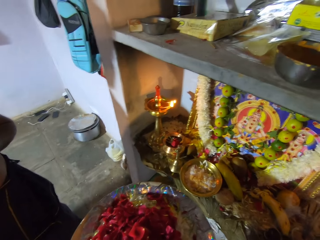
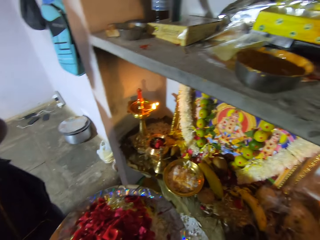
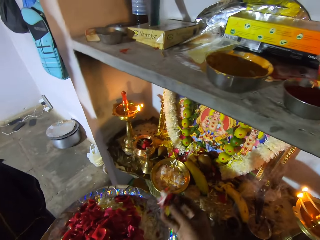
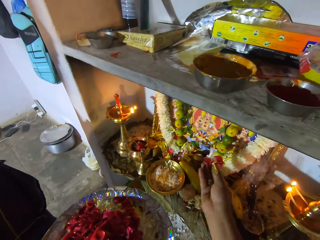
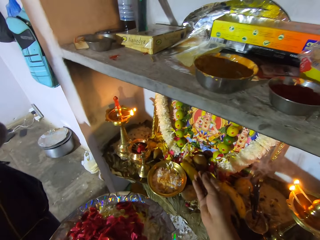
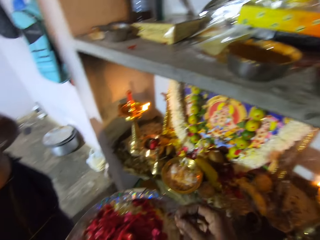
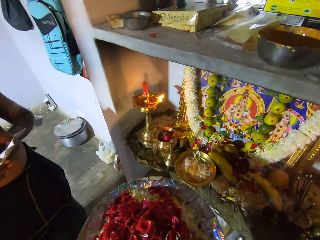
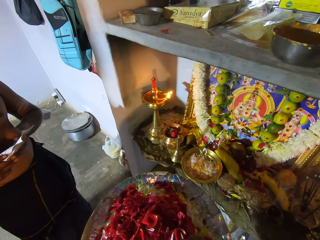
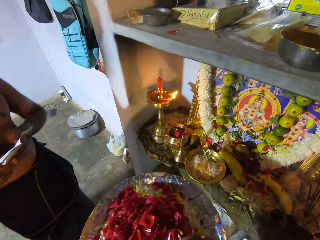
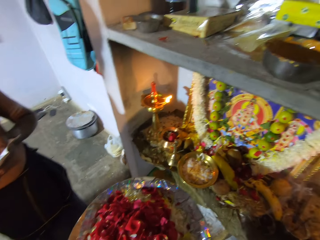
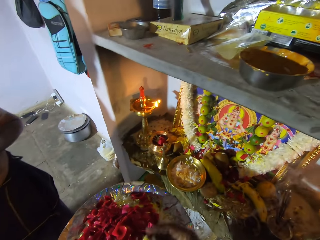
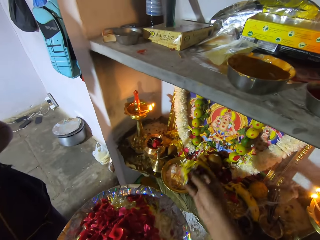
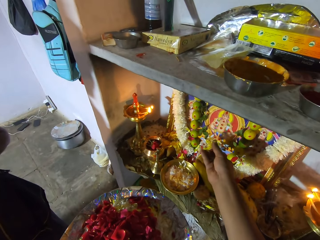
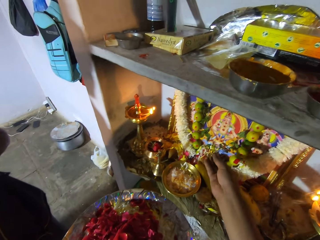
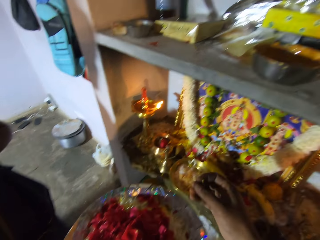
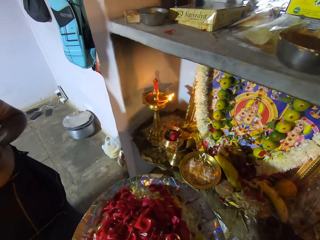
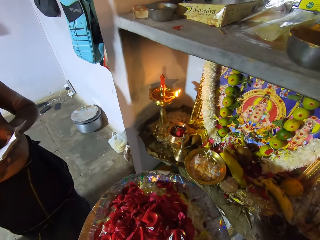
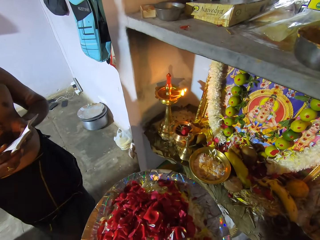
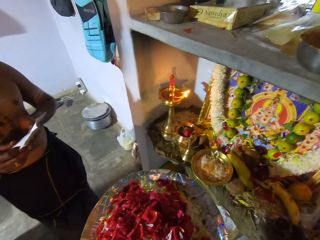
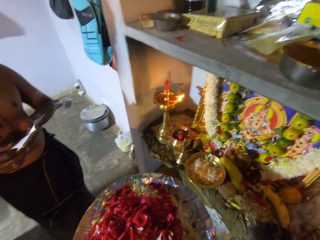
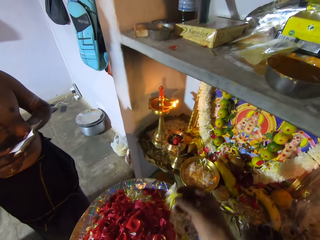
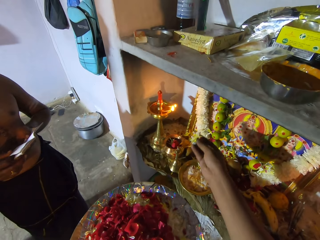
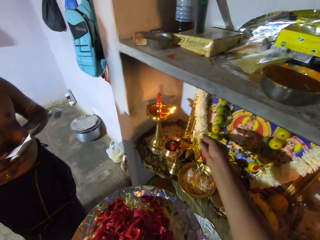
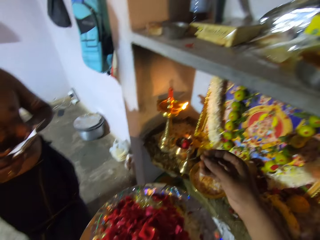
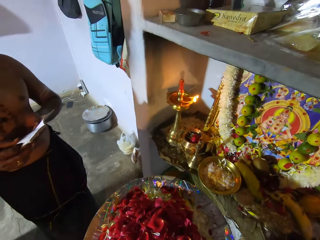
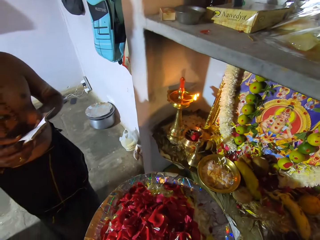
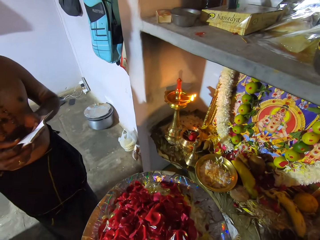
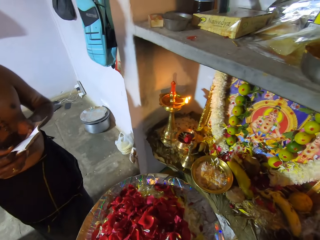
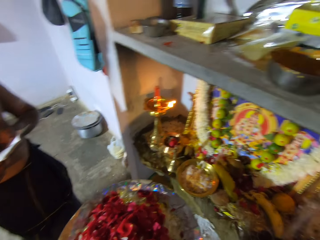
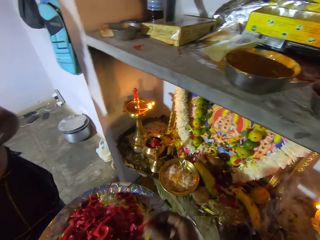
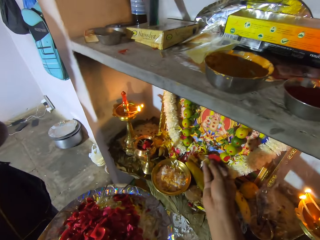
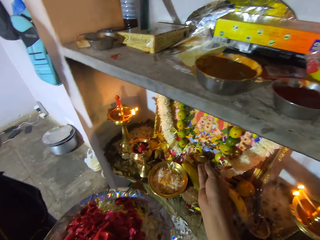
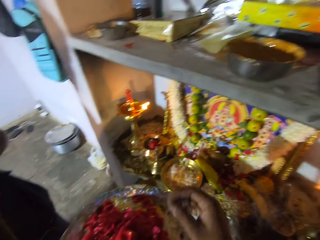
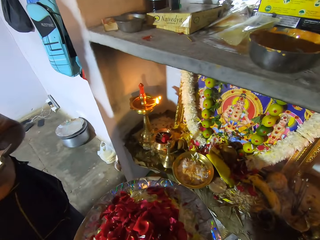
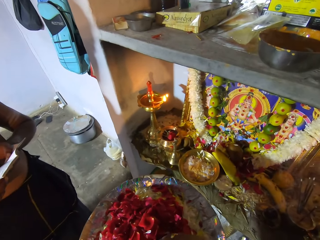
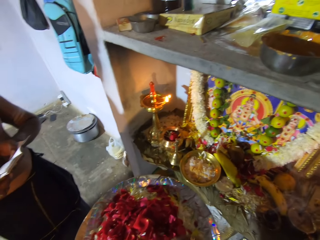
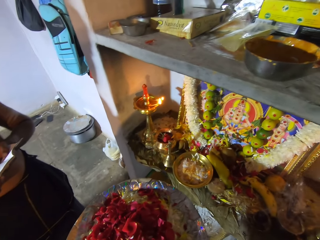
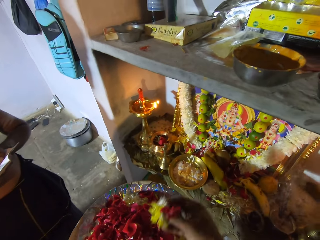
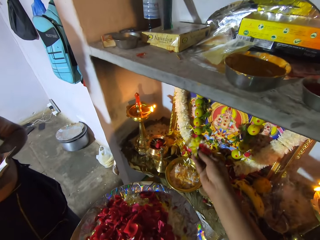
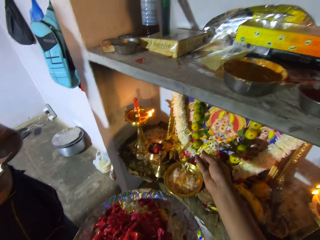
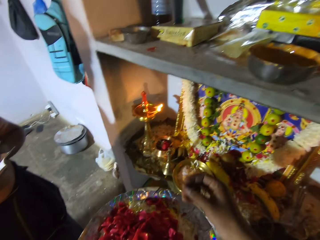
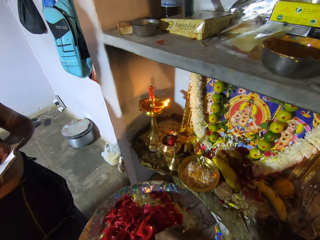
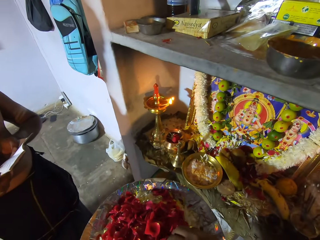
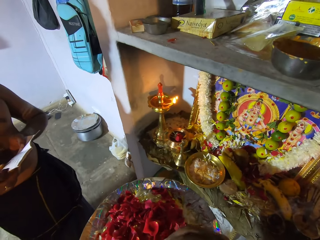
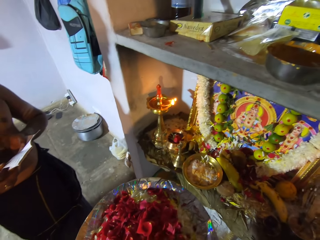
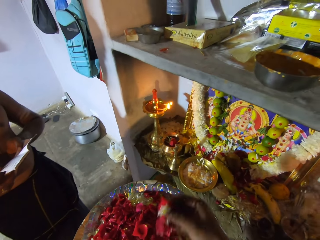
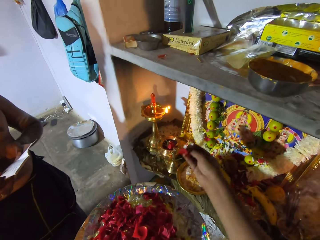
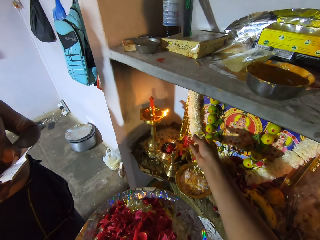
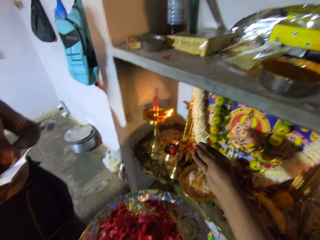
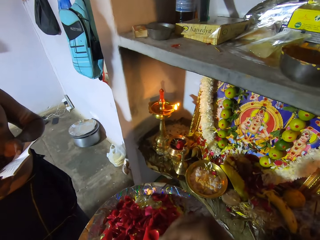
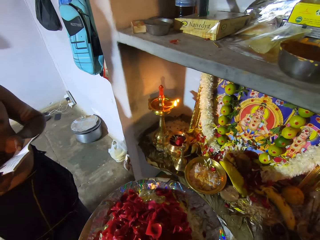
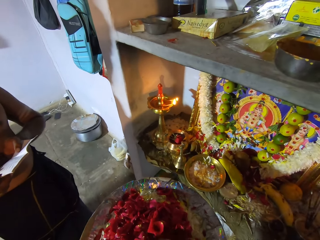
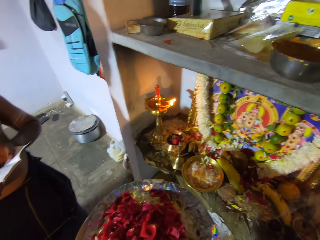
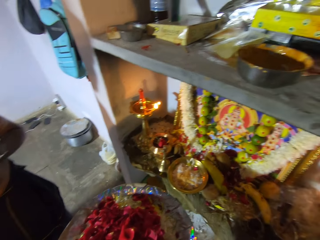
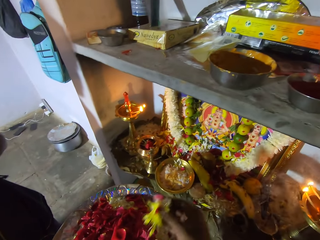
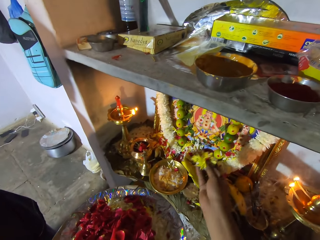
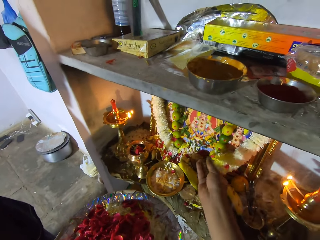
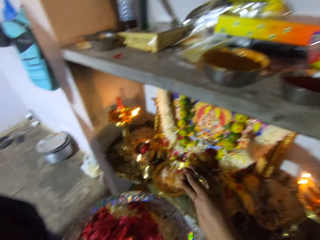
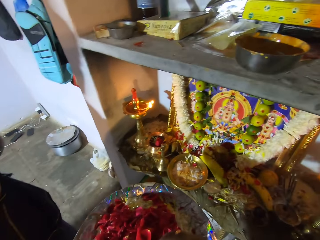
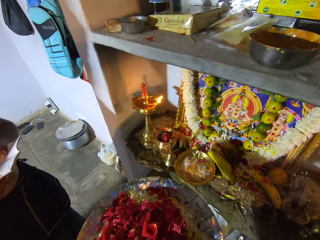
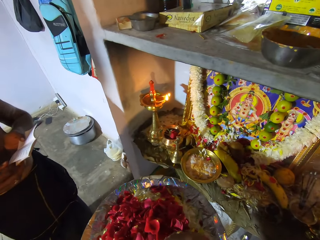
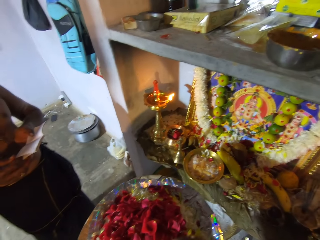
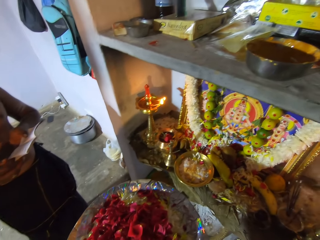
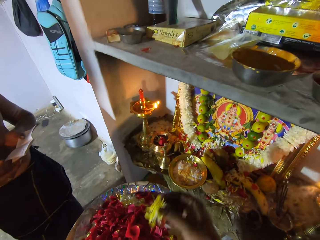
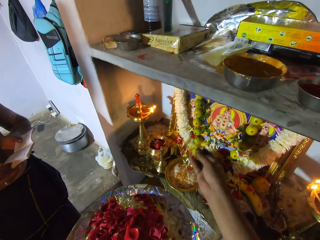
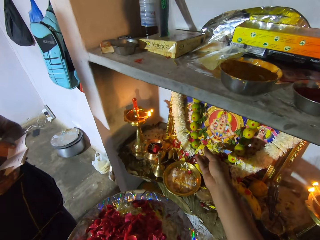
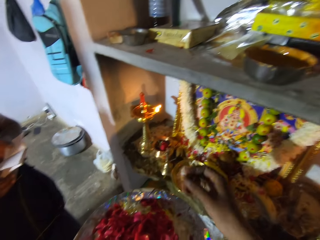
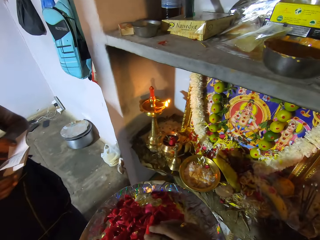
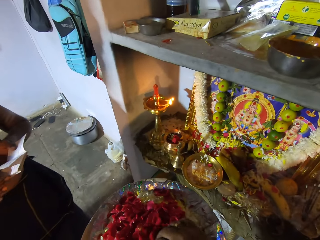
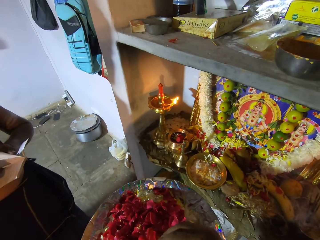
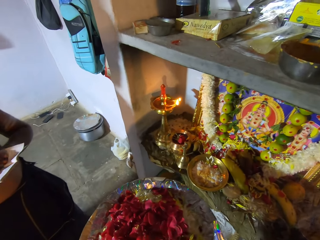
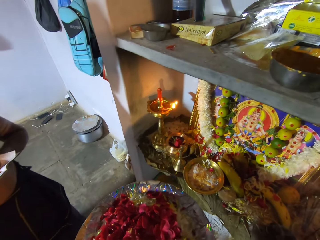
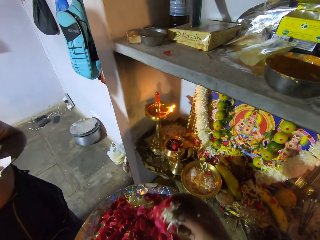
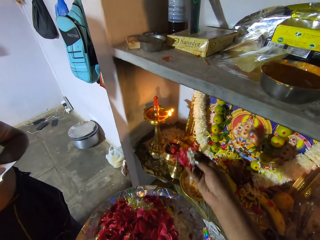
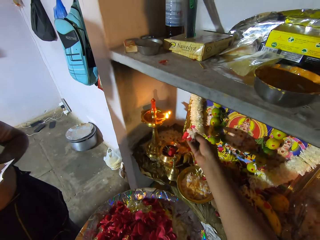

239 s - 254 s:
A man holds a notebook. The camera wearer picks flowers and throws the flowers down. They pick the flowers, throw the flowers on the shelf, and hold a plate. They pick the flowers and throw the flowers on the shelf. They pick the flowers and throw the flowers down. They pick the flowers from the plate and throw the flowers on the shelf. They pick the flowers from the plate and throw the flowers on the shelf. They pick the flowers from the plate and throw the flowers down. They pick the flowers and throw the flowers on the shelf. They pick the flowers from the plate.

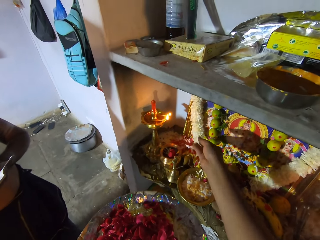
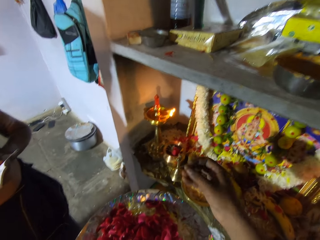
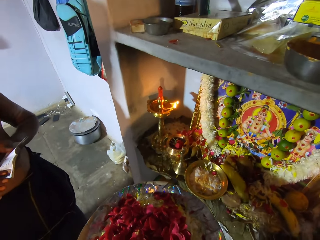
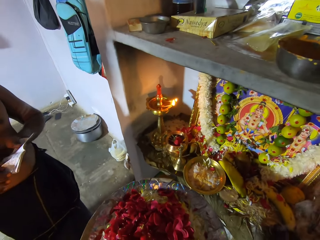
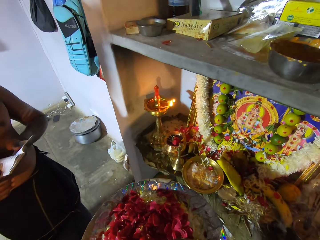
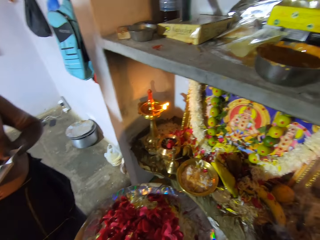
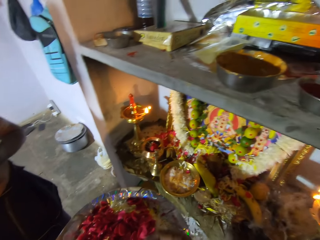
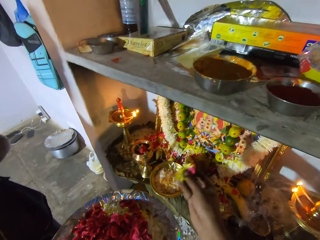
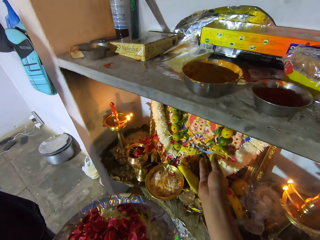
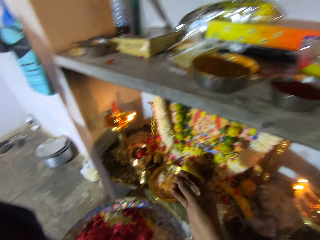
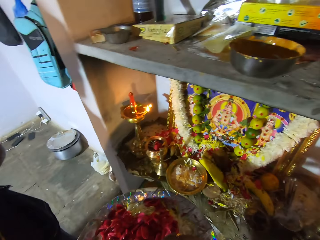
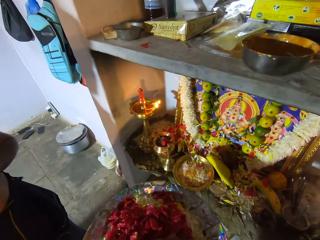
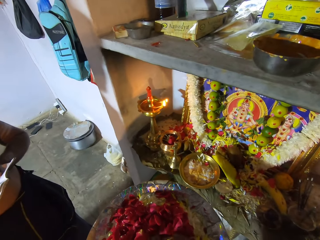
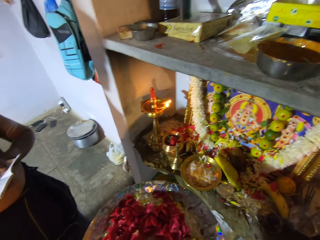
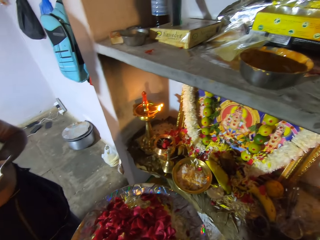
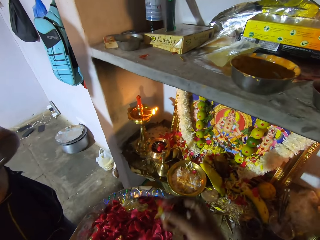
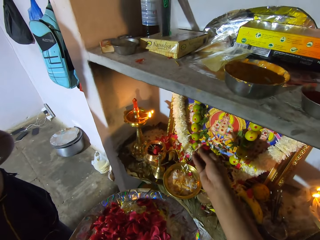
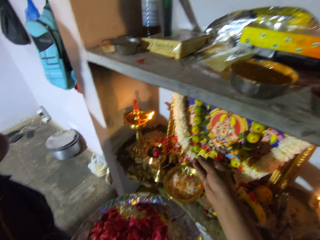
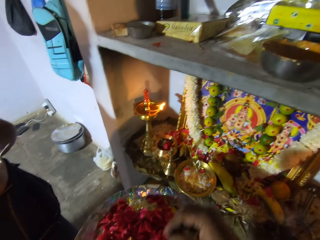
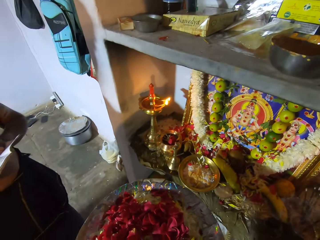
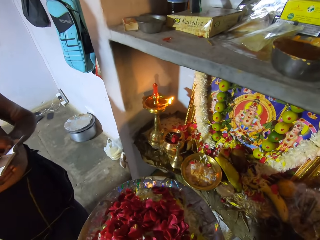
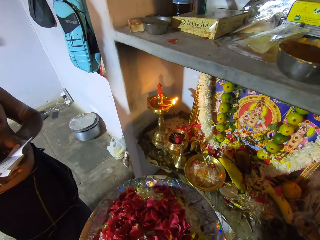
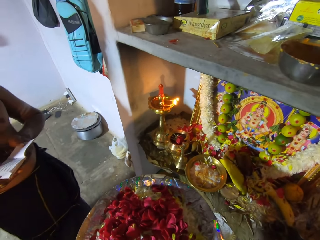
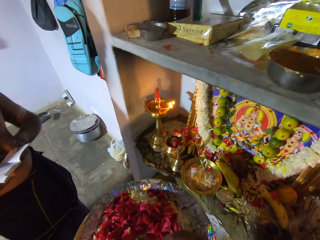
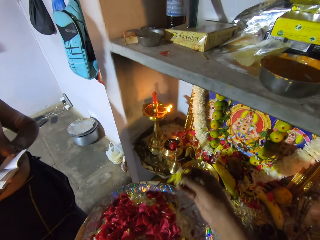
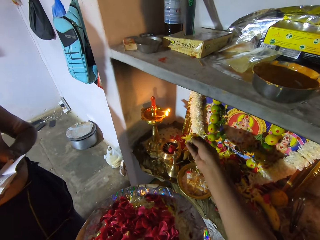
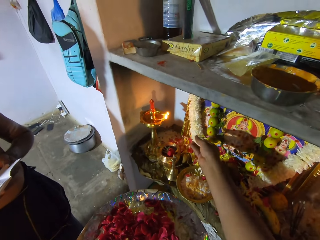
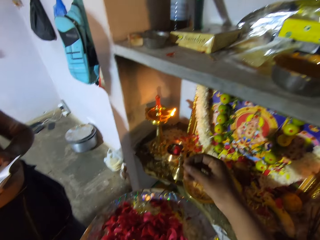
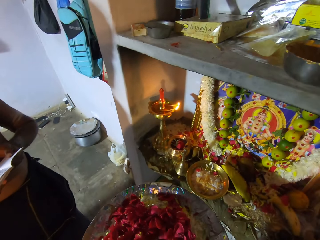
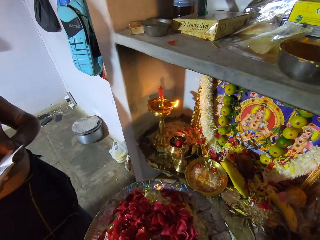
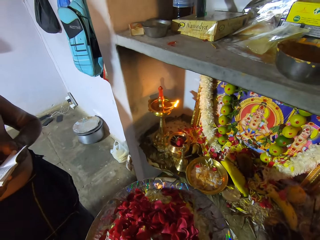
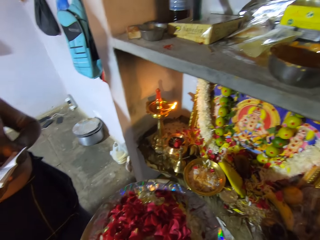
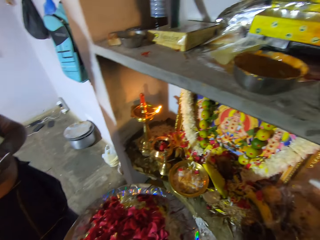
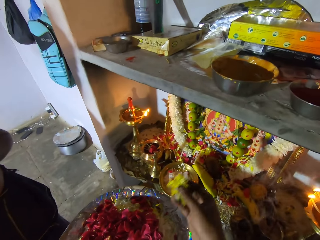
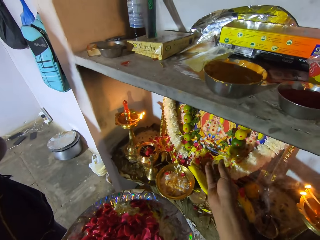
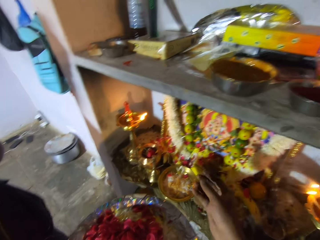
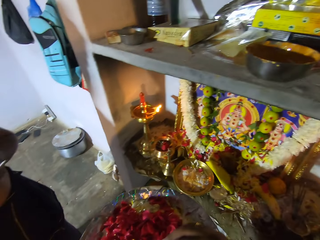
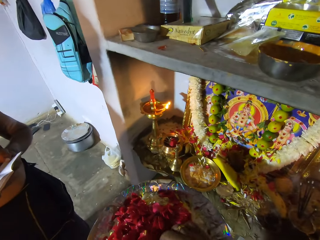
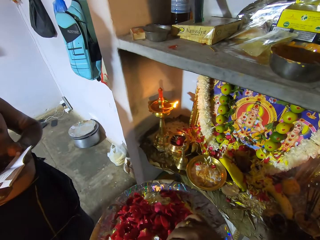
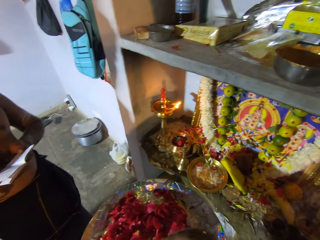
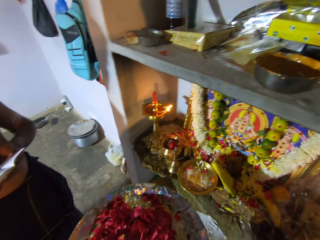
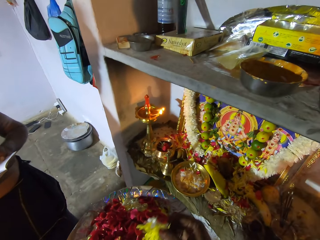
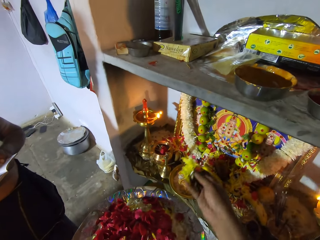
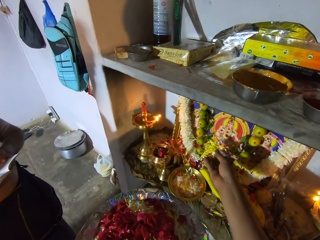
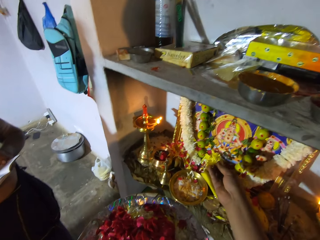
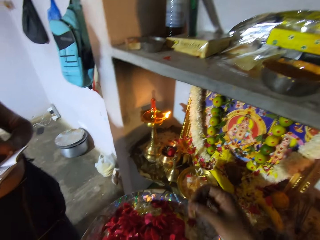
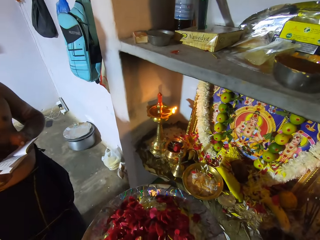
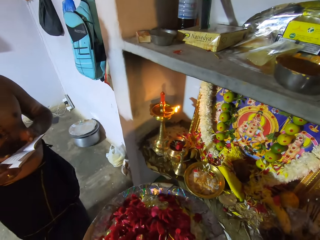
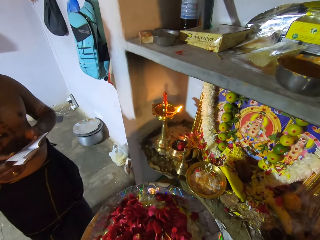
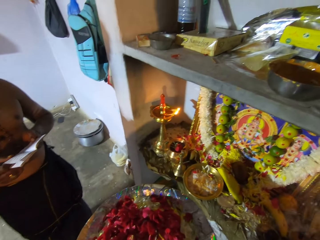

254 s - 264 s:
The camera wearer throws flowers on the shelf and holds a plate. They pick the flowers and throw the flowers down. They pick the flowers and throw the flowers on the shelf. They pick the flowers from the plate and throw the flowers on the shelf. They hold the plate. They pick the flowers and throw the flowers down. They pick the flowers, throw the flowers on the shelf, and hold the plate.
